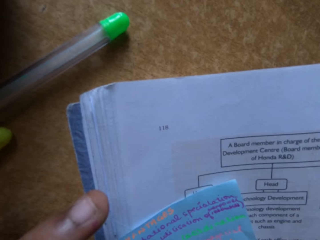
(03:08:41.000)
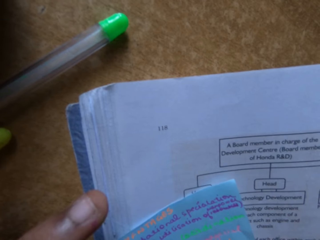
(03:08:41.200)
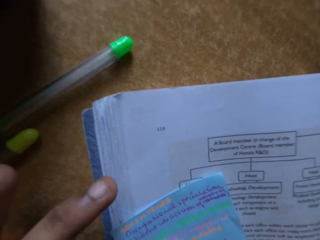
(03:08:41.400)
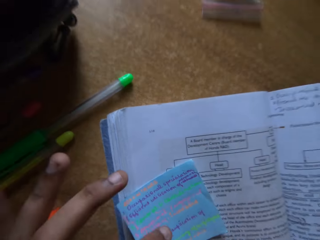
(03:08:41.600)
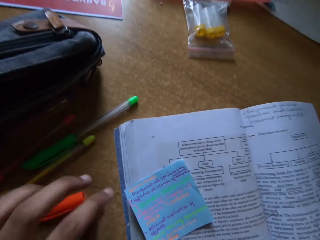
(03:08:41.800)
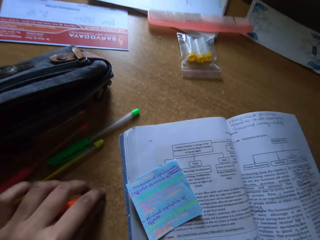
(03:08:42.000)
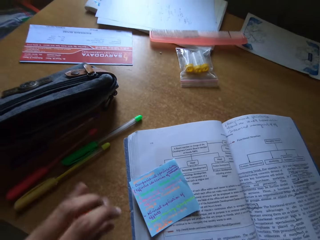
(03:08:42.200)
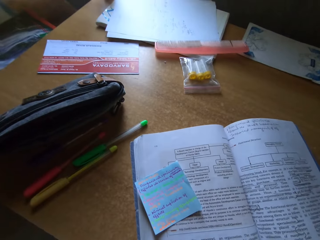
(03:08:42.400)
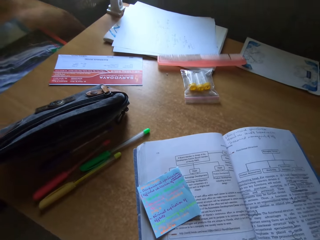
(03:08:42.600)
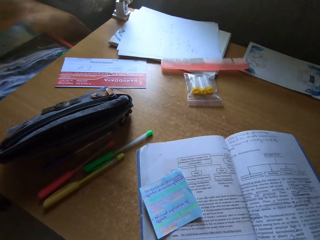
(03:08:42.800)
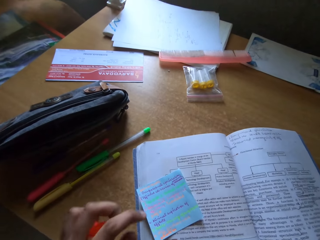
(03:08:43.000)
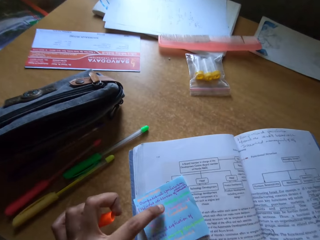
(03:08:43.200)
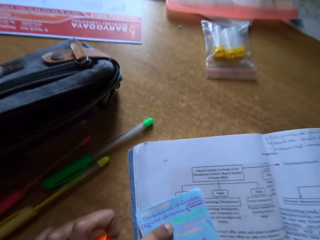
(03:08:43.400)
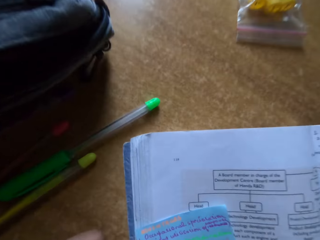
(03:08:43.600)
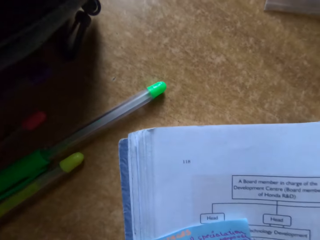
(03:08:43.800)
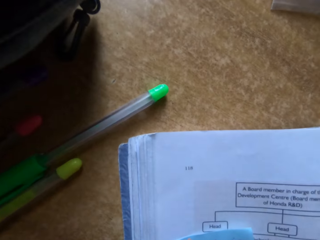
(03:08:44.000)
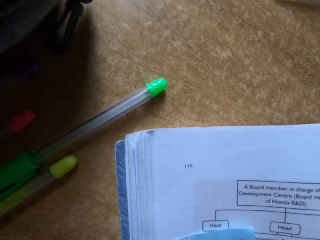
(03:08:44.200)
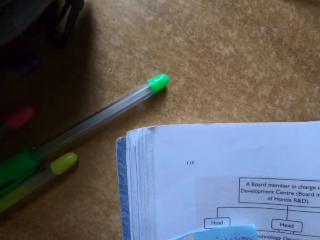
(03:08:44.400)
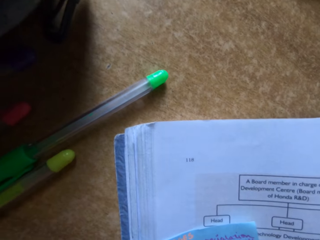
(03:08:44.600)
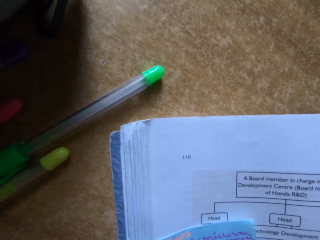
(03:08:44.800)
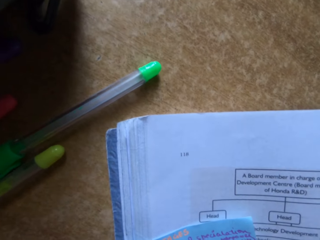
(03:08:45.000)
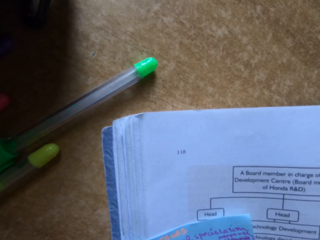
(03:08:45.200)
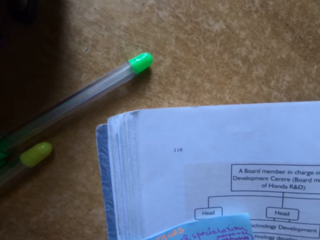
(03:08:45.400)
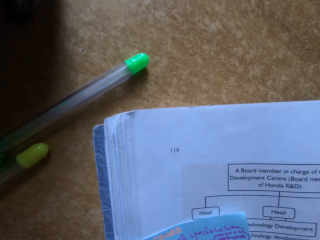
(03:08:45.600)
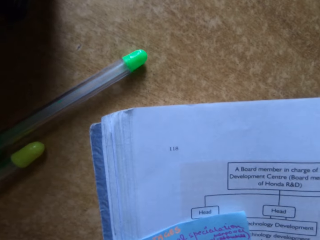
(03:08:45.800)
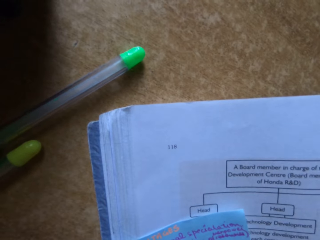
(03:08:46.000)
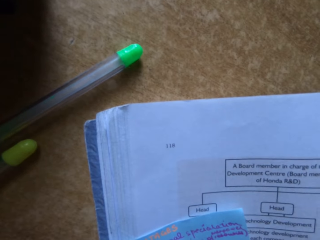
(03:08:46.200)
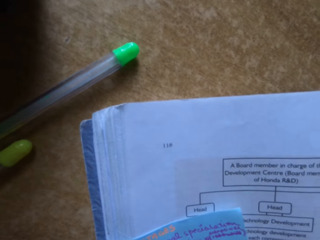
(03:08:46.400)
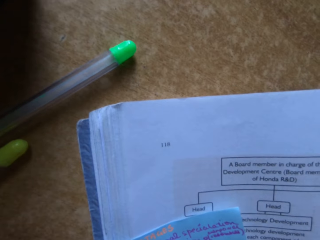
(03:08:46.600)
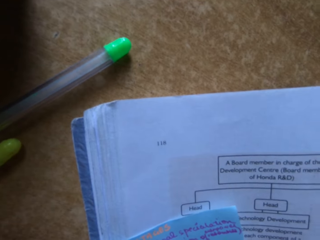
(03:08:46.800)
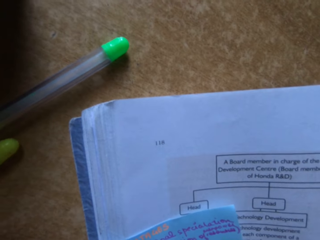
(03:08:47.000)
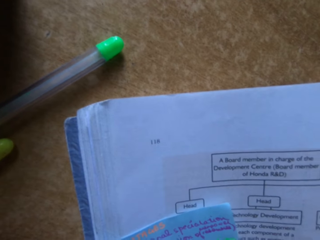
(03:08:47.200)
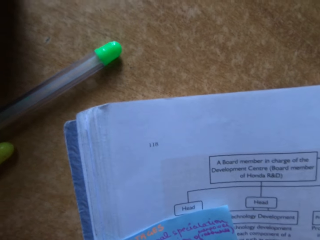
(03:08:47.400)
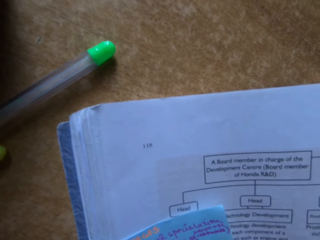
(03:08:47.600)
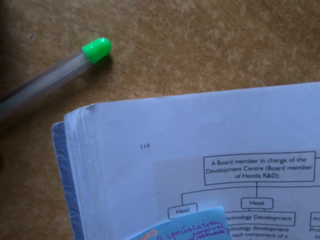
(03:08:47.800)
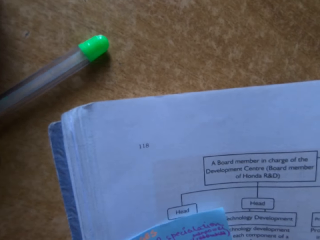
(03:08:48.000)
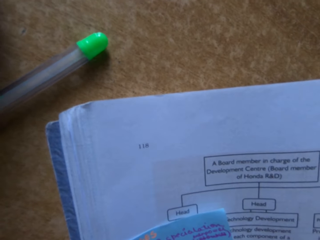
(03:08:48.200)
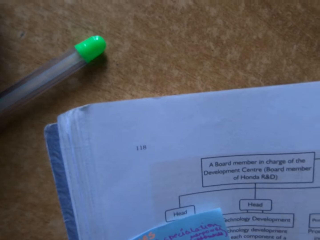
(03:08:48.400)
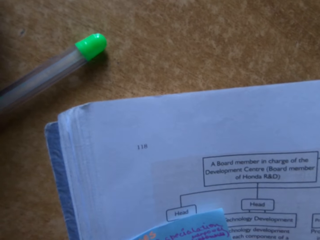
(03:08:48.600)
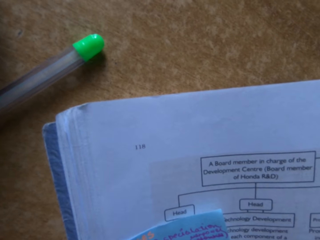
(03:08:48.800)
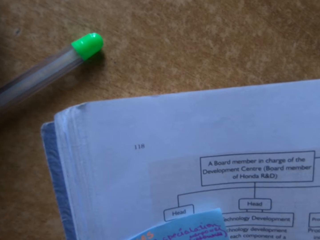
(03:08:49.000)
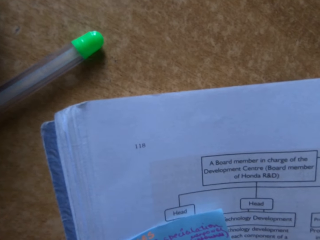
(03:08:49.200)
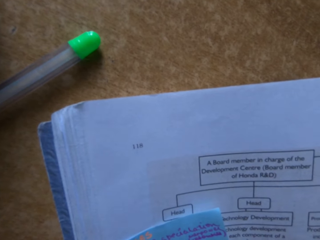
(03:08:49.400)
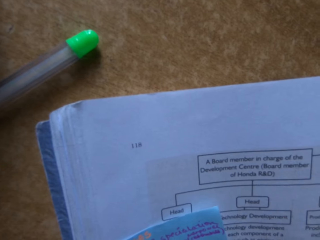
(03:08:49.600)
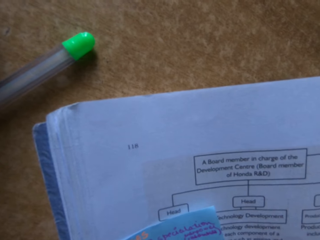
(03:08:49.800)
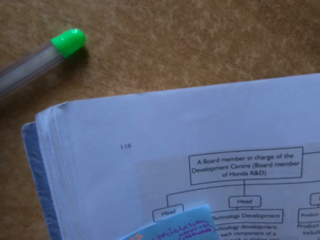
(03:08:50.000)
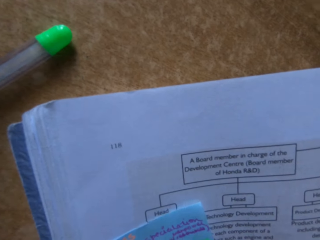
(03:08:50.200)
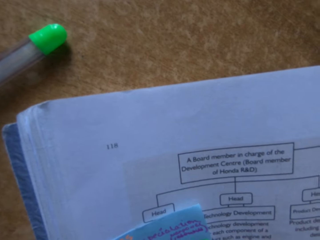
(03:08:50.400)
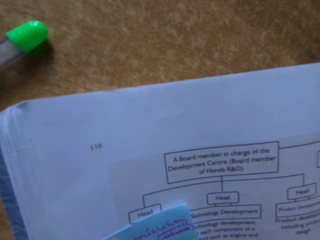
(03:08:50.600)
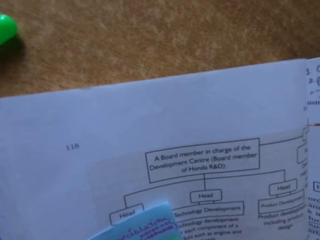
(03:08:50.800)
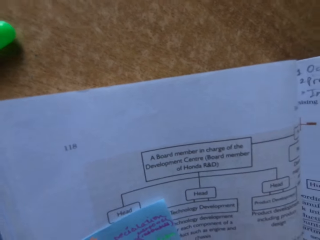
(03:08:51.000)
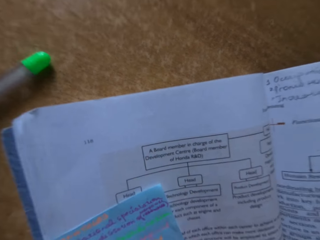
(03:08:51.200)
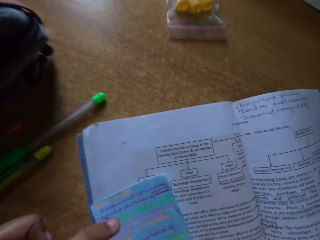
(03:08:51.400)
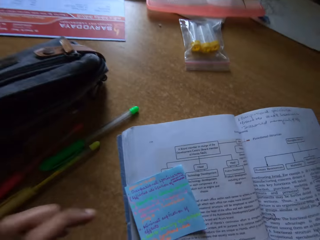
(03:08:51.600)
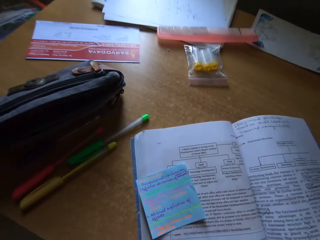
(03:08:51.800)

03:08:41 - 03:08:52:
The camera wearer picks the top of the pen on the table. He holds on the piece of paper with his finger. He sits in the house. He writes.

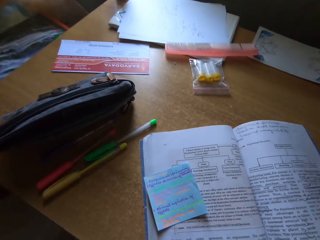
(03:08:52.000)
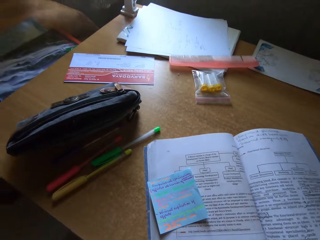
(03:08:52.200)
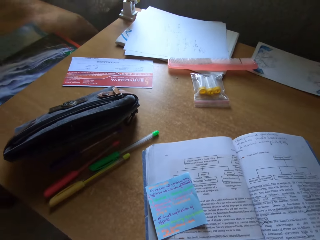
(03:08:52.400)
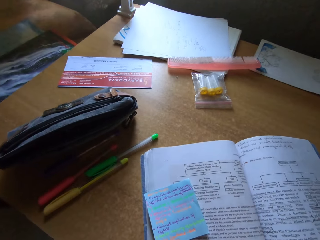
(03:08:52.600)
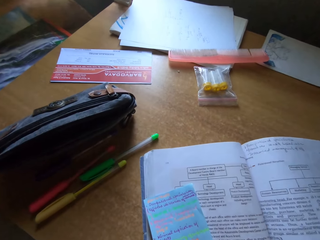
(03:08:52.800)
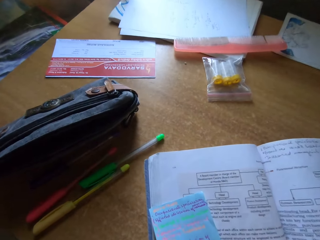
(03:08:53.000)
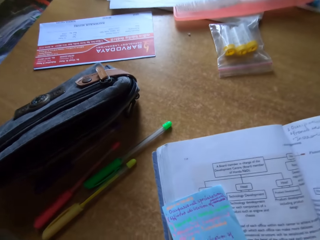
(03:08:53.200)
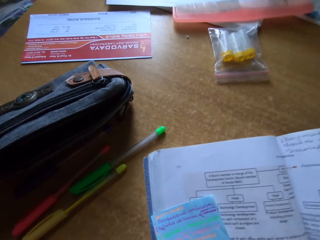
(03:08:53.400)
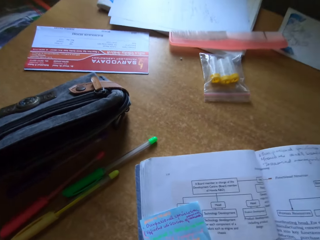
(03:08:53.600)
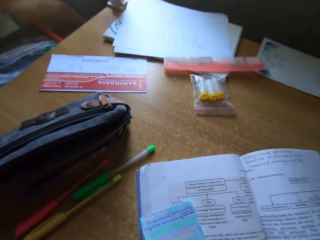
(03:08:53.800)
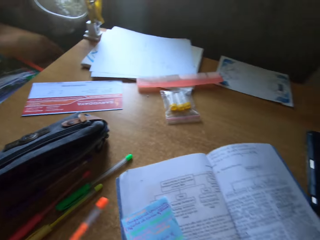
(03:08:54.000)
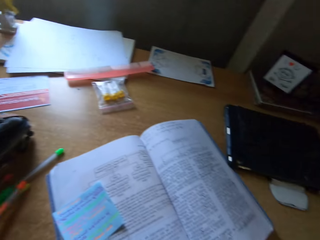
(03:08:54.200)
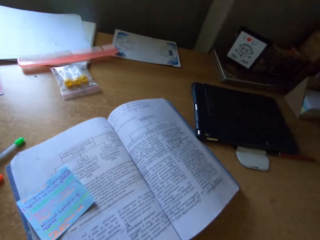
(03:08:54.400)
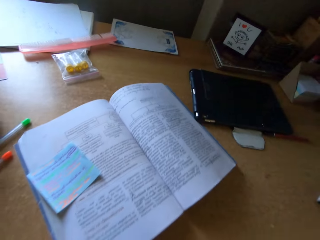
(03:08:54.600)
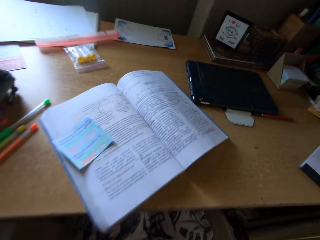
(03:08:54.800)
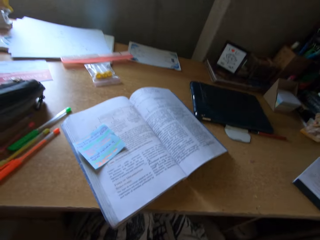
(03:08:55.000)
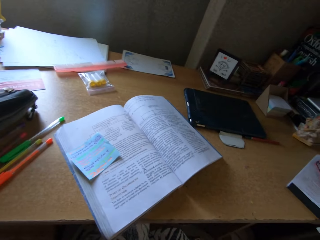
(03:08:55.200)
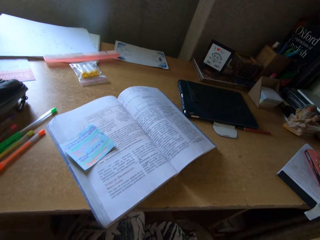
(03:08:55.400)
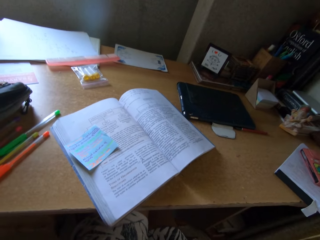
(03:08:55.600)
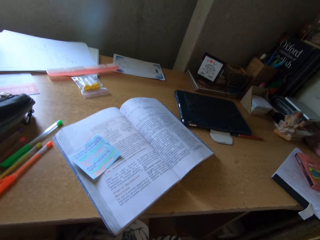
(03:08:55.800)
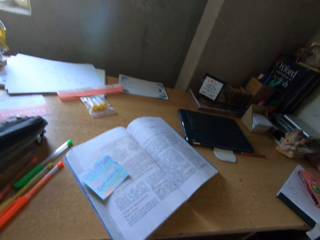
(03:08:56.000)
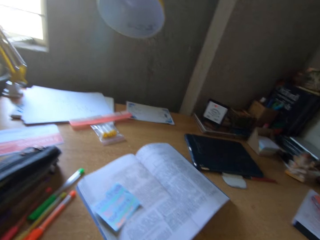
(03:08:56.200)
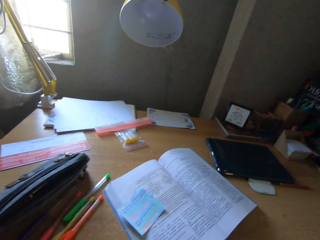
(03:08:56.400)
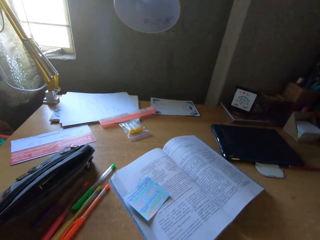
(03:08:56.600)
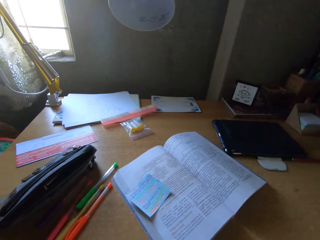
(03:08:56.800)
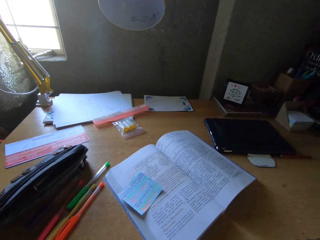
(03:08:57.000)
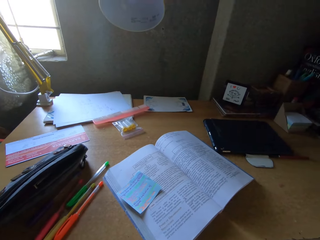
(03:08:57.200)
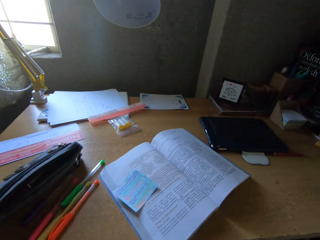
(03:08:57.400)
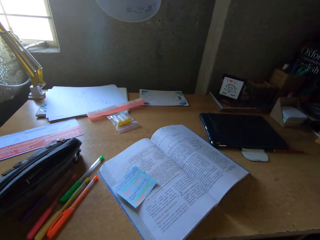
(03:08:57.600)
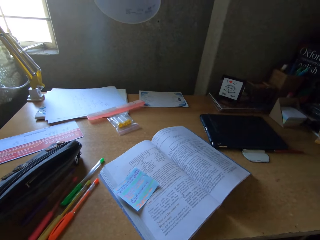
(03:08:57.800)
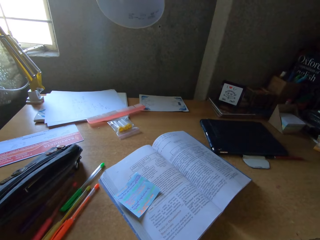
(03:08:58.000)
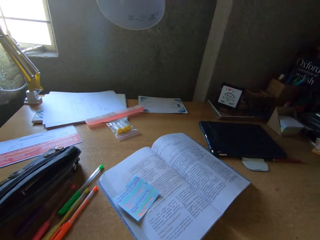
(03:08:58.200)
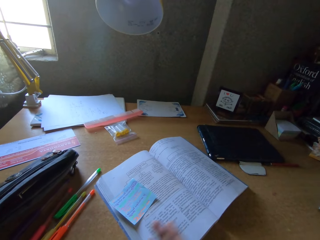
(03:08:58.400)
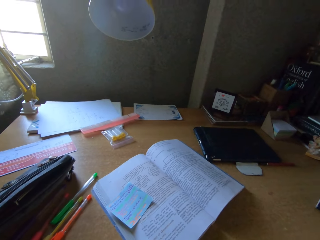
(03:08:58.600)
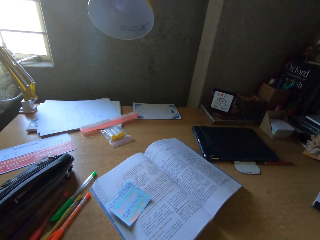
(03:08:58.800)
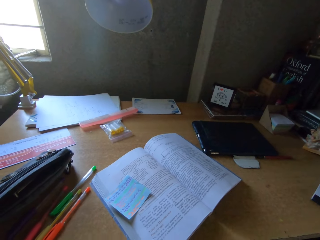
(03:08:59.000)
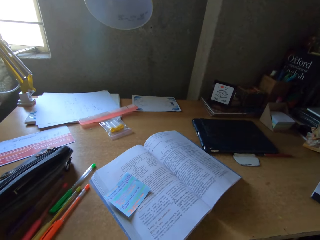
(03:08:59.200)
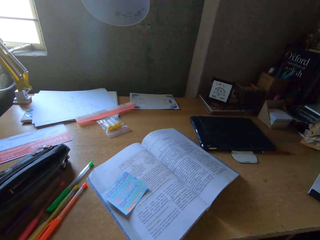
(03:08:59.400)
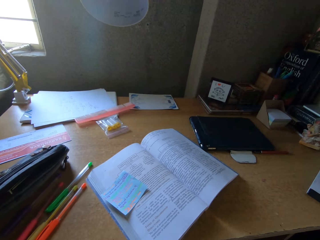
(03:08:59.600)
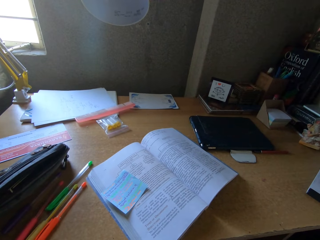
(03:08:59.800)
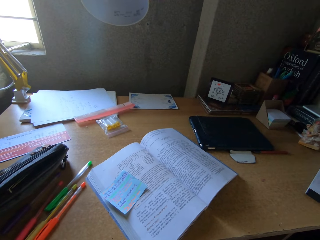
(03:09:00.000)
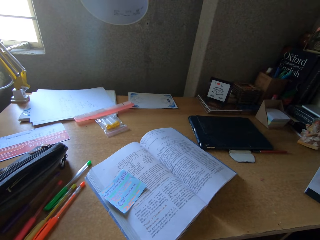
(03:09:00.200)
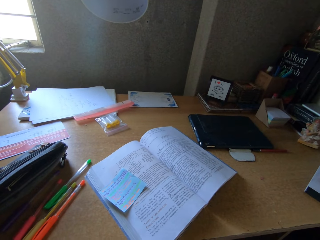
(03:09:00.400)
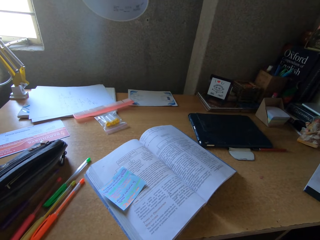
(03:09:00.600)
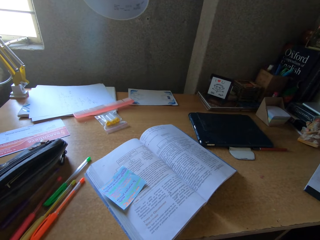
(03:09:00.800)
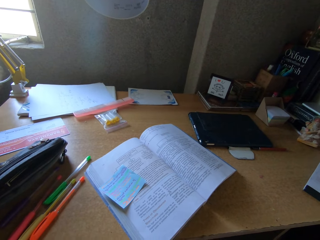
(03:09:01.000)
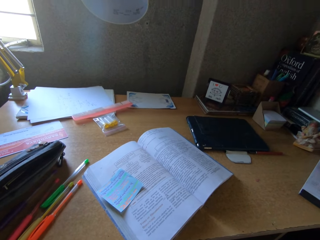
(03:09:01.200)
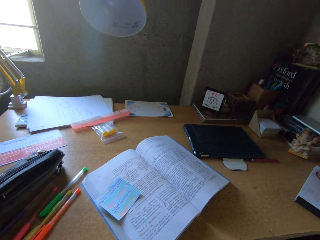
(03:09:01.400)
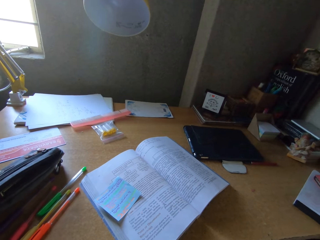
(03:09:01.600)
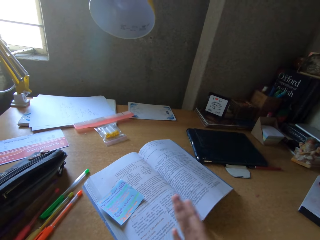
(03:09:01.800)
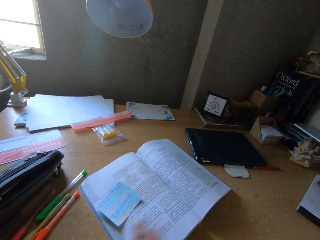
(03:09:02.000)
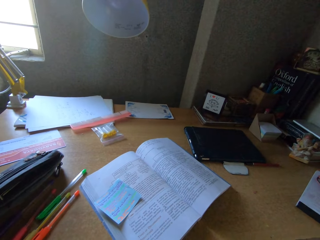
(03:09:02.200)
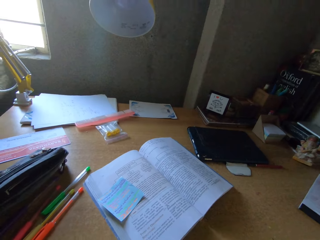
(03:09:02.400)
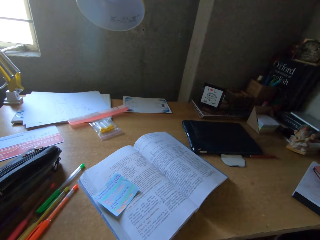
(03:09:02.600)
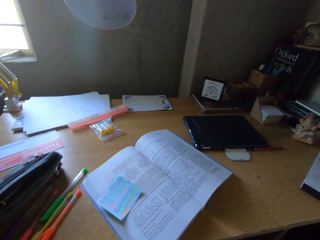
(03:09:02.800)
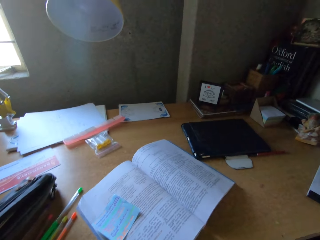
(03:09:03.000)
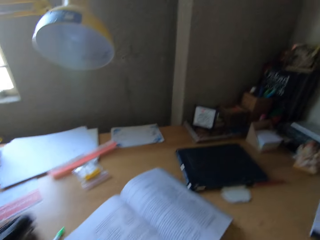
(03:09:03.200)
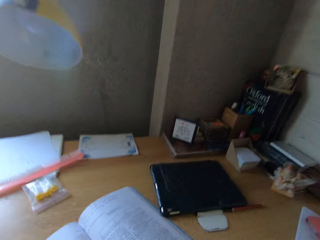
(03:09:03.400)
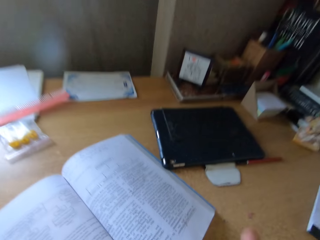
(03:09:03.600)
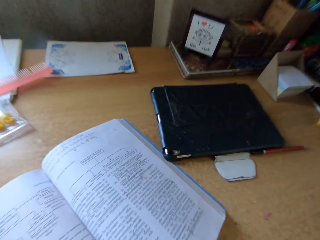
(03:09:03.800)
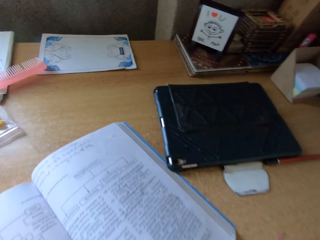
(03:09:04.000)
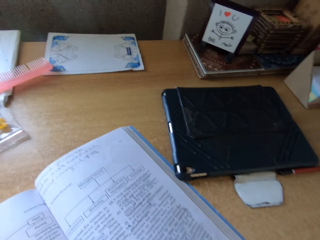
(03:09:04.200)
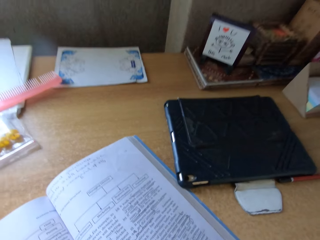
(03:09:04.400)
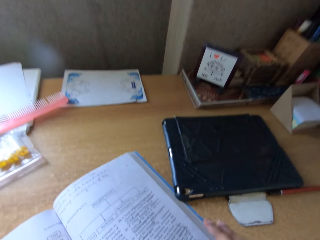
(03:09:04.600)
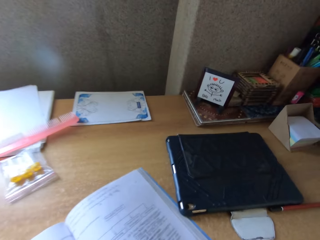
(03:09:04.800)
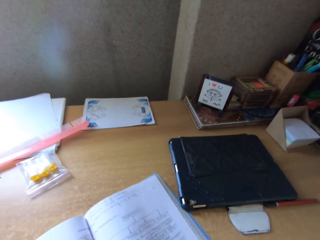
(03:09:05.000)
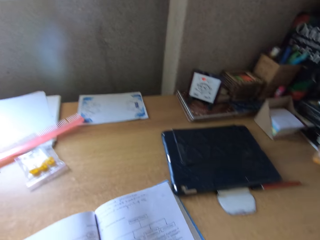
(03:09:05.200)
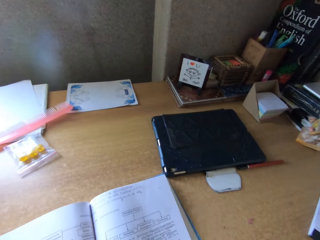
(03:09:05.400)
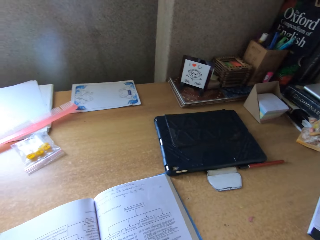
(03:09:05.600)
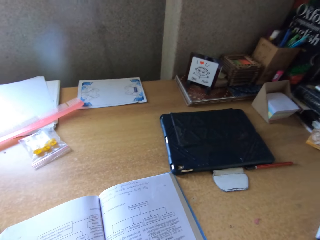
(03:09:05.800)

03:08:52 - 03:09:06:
The camera wearer puts the pen on the table. They read the book.
